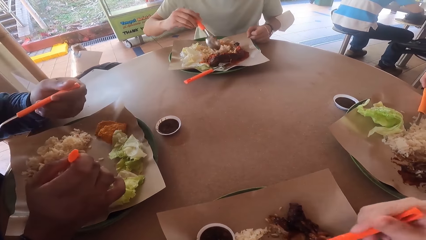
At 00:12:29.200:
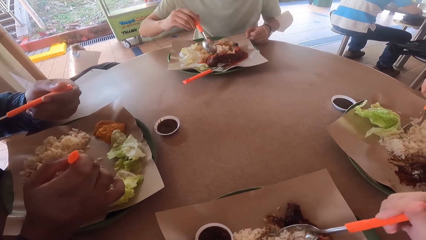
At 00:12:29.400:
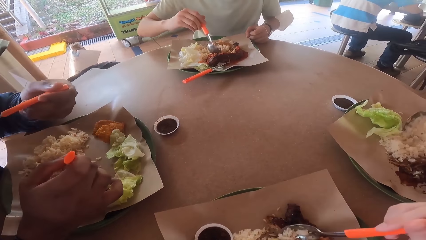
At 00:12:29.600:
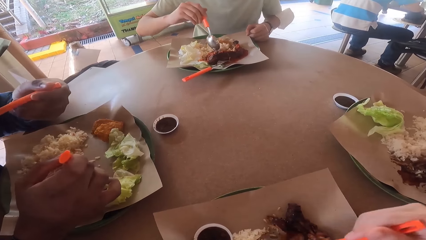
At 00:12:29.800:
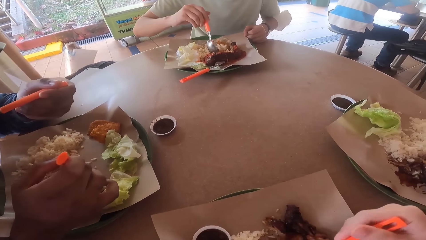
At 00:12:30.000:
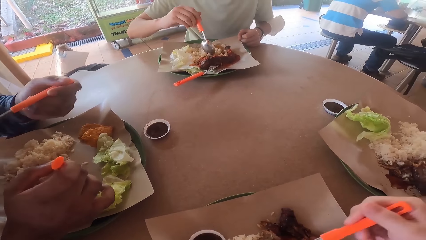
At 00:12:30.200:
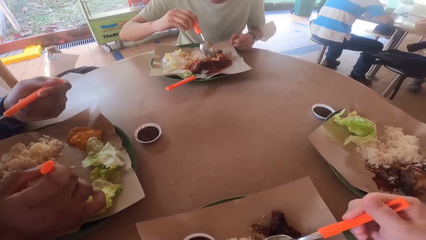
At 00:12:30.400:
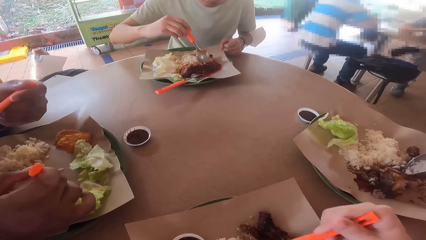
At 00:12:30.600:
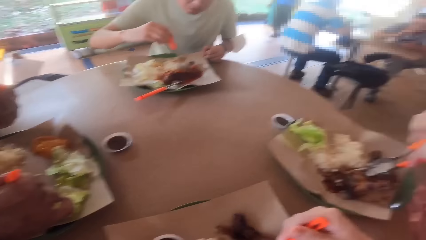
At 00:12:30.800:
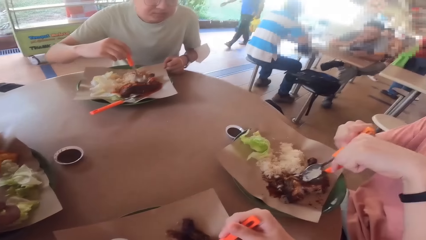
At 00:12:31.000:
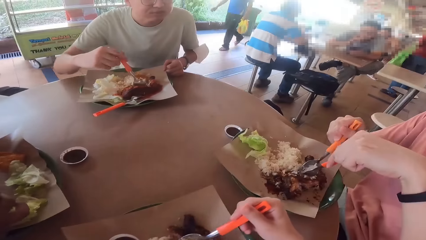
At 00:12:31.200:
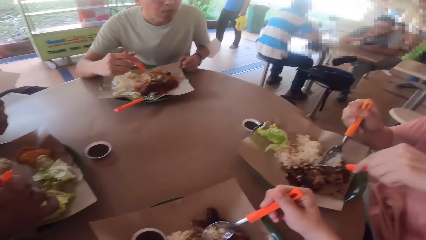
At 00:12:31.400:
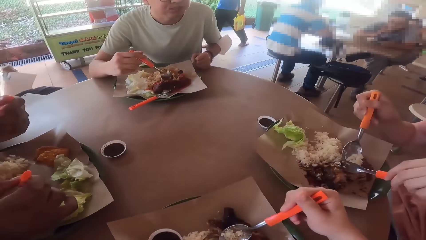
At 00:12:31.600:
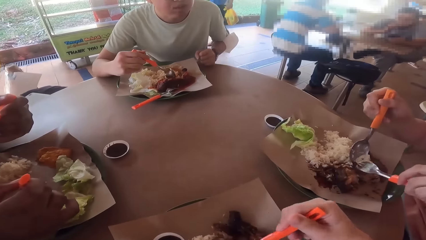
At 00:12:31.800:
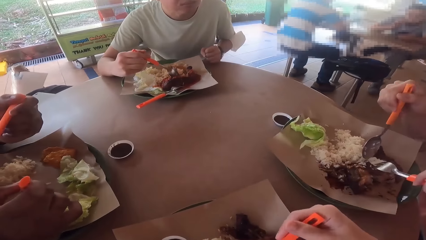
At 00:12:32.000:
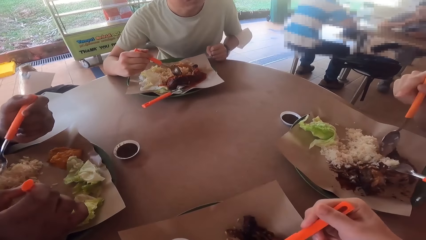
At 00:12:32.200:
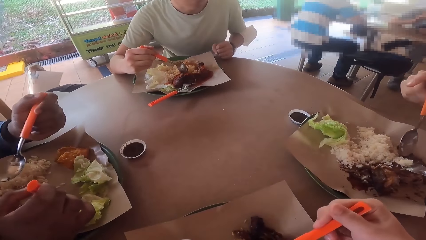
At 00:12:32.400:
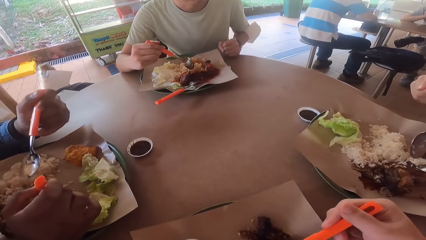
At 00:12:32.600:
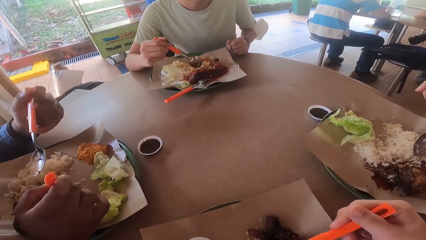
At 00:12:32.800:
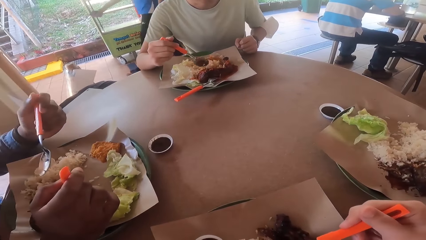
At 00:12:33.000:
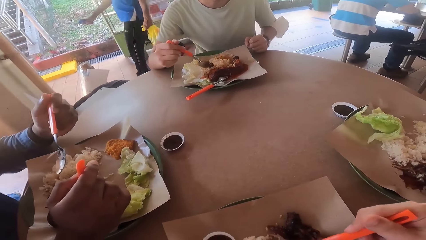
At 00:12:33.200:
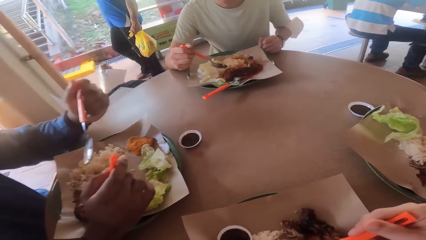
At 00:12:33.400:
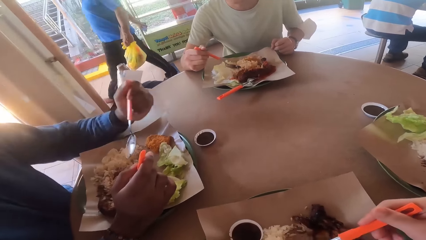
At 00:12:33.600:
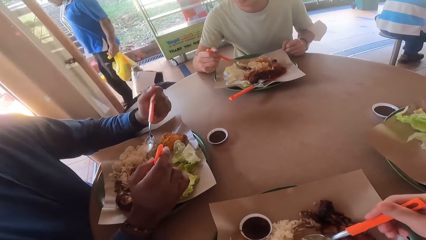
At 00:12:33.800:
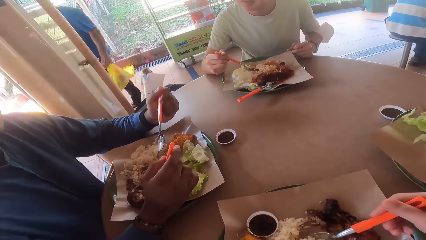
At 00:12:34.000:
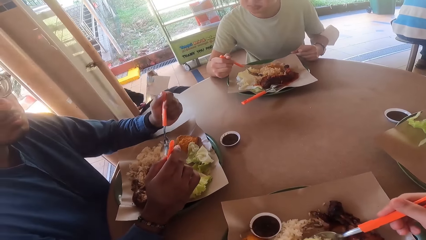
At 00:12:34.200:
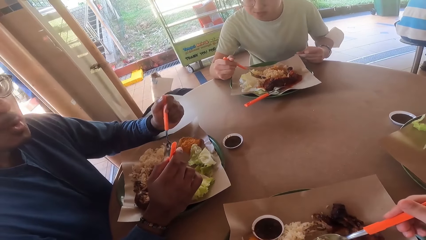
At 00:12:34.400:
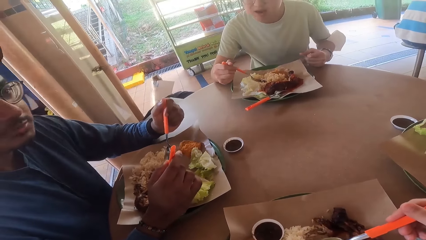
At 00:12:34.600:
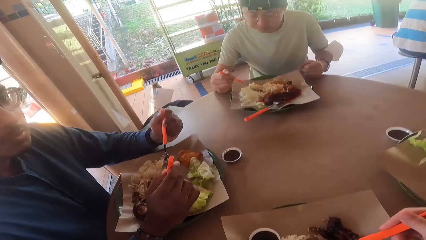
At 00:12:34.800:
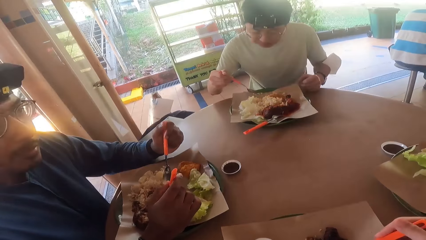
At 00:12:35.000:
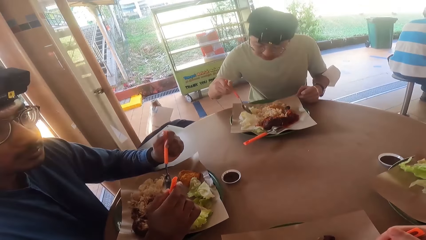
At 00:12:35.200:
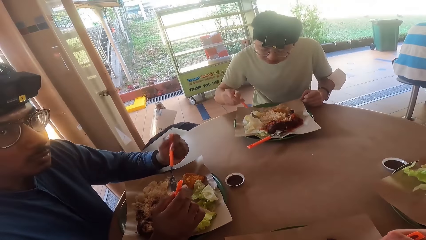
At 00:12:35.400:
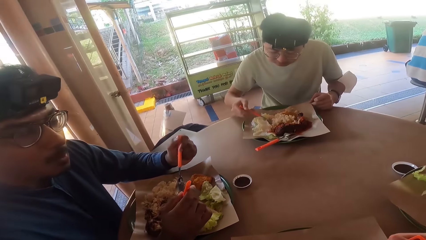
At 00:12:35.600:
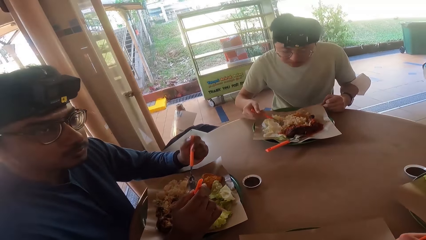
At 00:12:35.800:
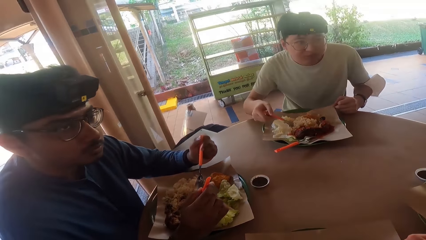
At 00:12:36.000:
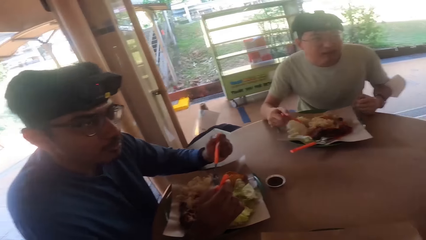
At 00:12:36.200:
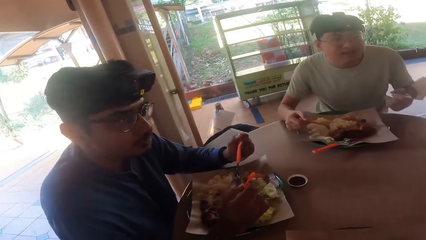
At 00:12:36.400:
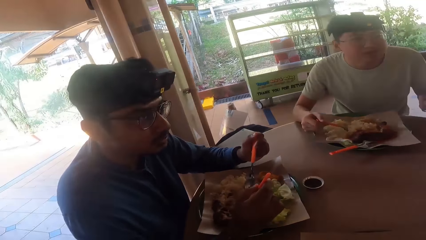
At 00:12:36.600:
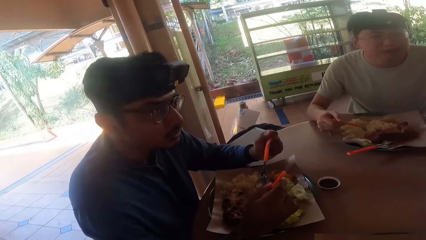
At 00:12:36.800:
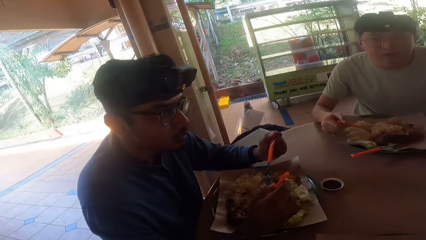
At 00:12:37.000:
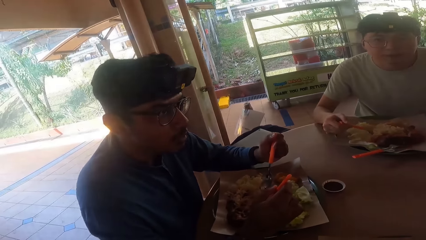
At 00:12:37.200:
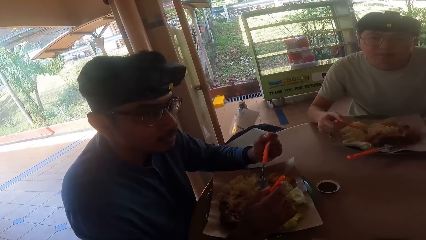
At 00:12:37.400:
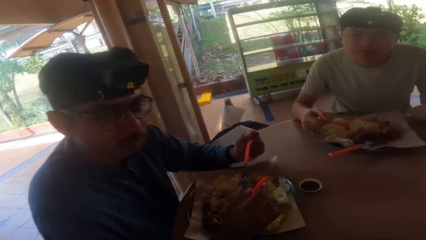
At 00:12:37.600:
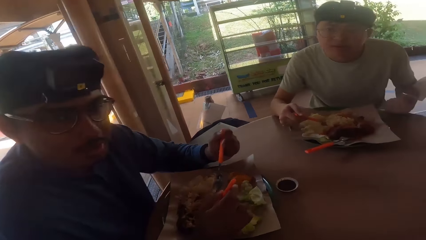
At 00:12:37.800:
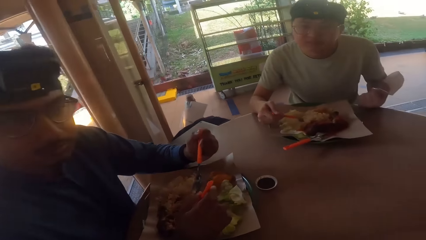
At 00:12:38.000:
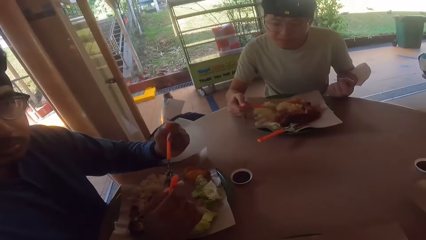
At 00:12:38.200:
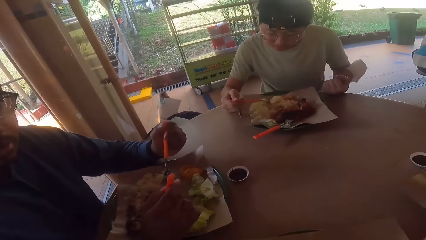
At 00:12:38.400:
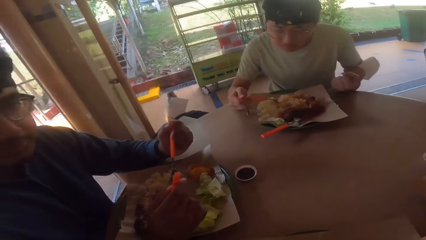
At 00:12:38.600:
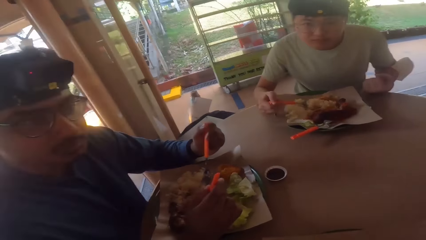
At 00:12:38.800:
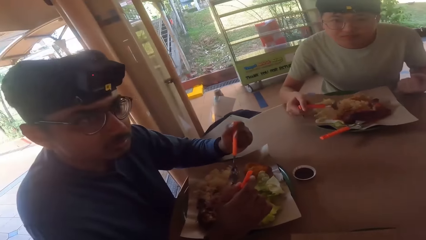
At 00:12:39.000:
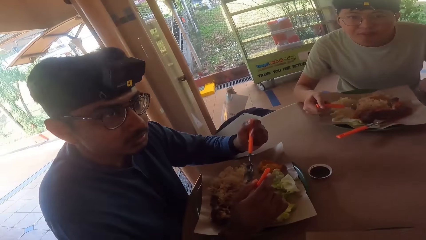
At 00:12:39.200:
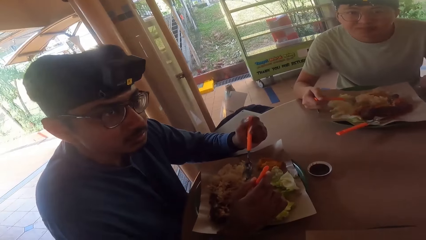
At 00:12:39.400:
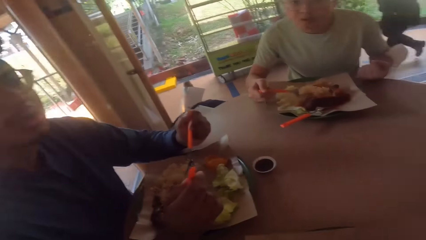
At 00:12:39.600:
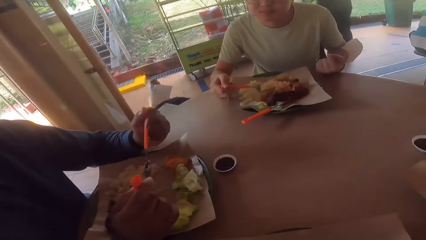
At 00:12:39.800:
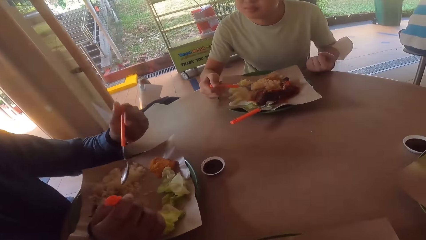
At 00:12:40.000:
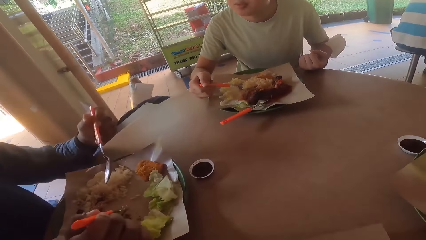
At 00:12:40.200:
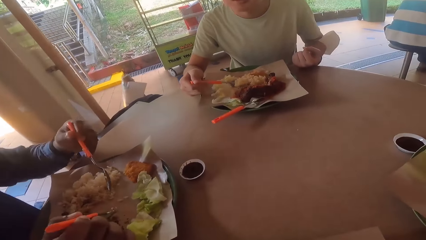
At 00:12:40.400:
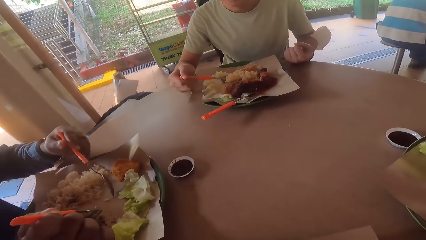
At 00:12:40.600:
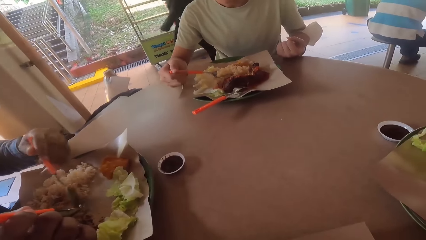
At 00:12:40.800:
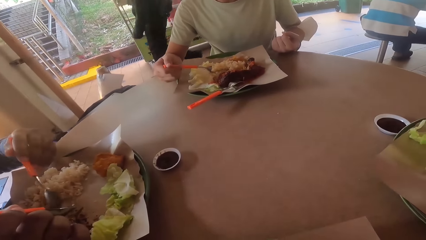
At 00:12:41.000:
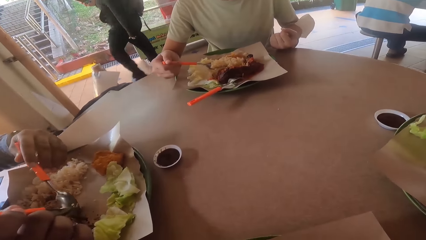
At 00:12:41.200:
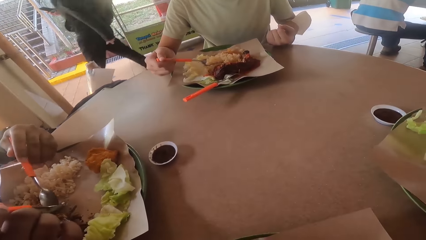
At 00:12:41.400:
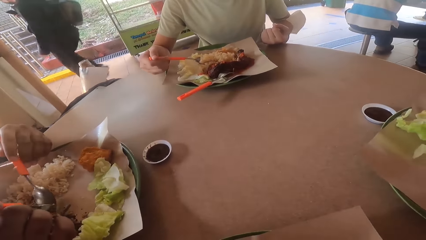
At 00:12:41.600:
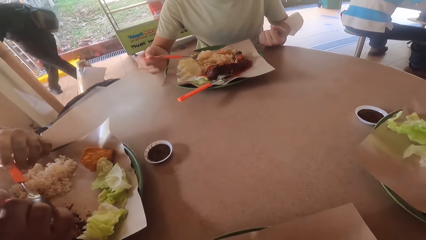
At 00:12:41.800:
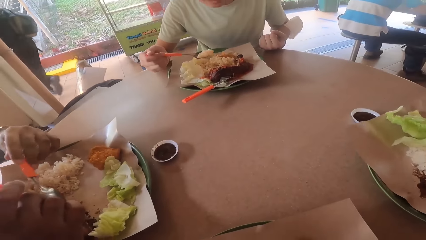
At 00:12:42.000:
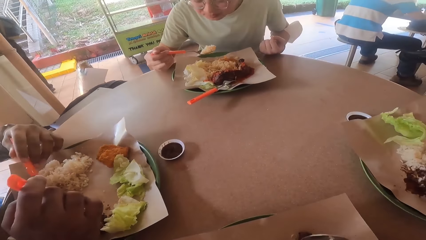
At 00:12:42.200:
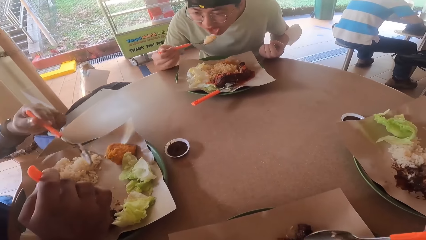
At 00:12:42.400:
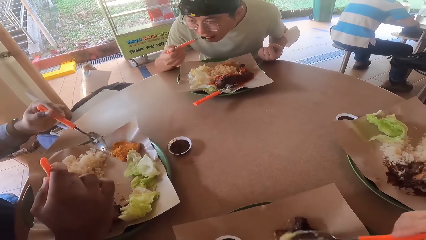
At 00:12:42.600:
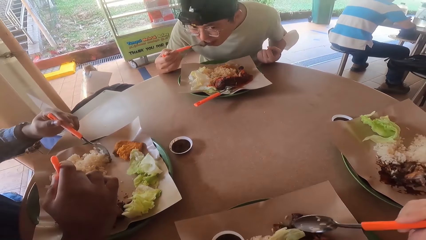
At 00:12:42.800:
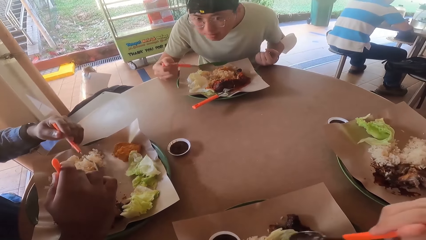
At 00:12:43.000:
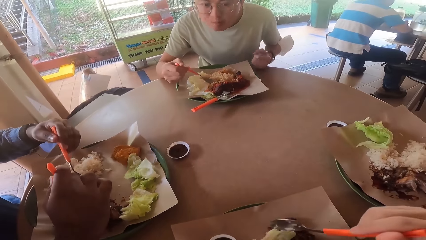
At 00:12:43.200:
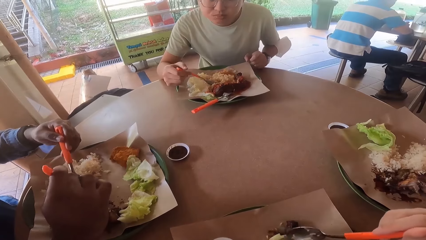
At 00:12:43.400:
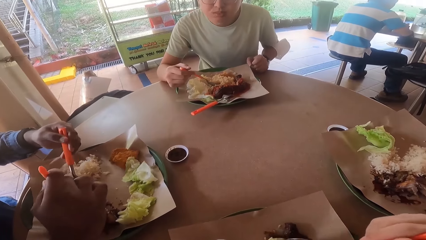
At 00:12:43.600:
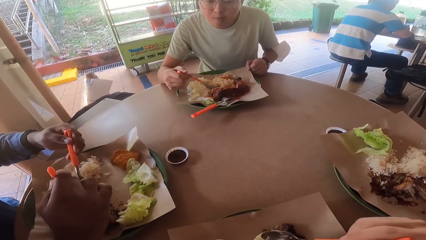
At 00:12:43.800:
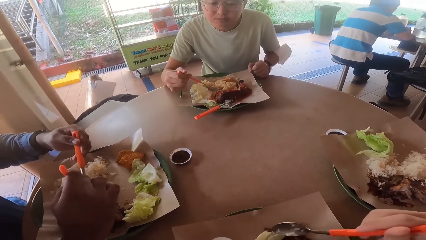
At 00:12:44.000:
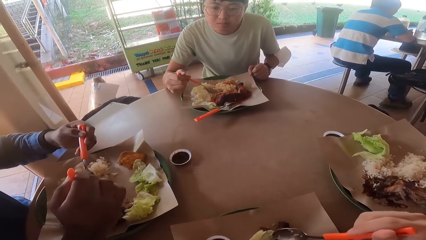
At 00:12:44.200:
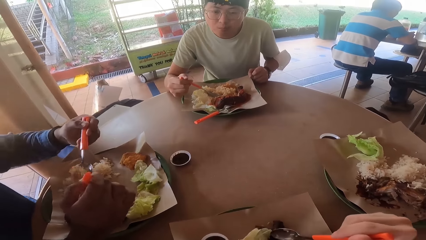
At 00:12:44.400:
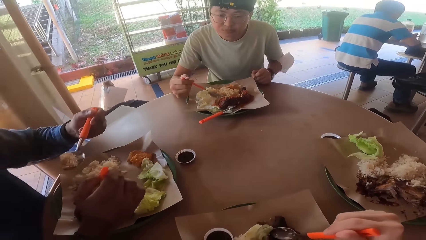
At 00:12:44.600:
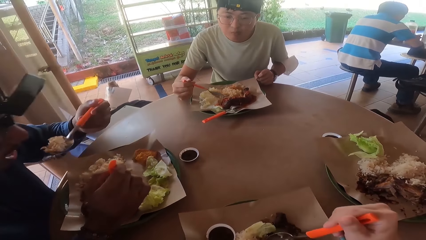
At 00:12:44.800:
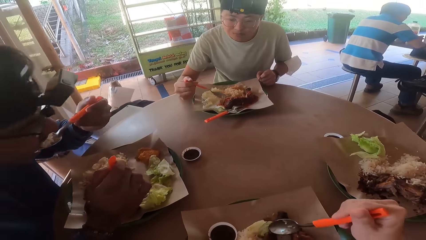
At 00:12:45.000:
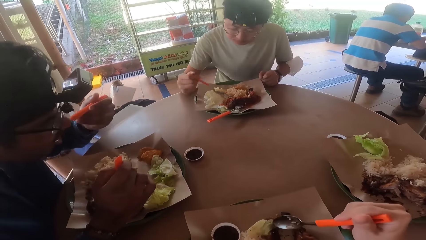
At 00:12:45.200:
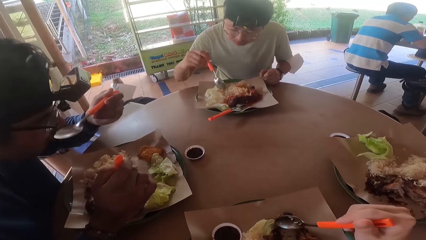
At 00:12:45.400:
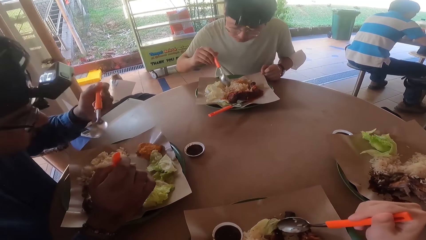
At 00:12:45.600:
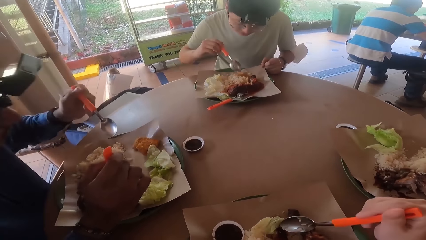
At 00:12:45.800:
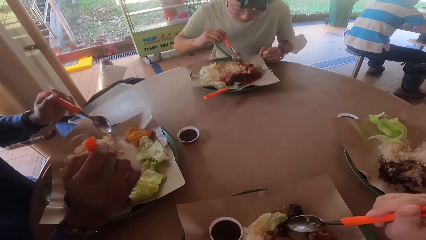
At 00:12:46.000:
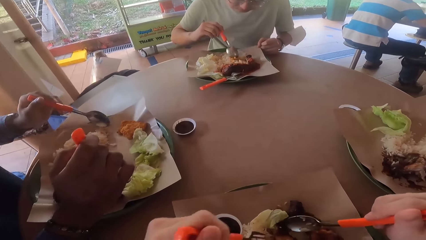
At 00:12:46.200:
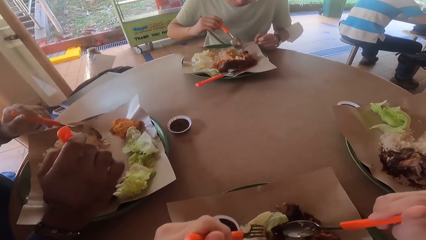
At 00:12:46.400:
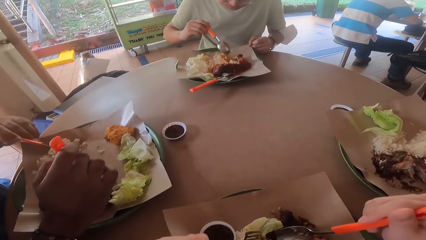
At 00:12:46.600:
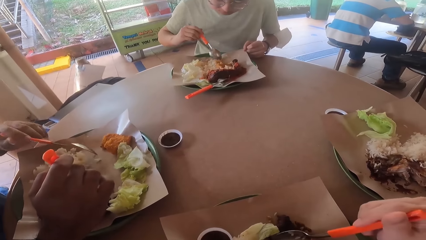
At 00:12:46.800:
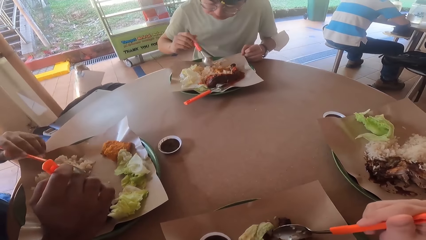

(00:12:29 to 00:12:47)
A man eats food from his plate. A man converses with the camera wearer. Another man eats food from his plate.
